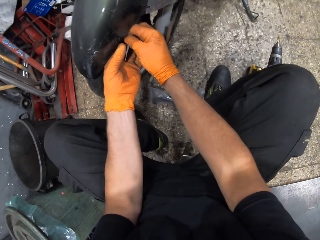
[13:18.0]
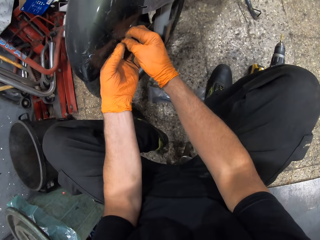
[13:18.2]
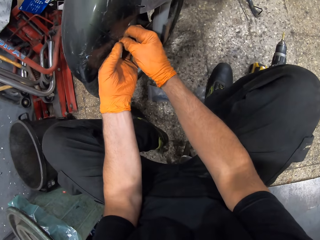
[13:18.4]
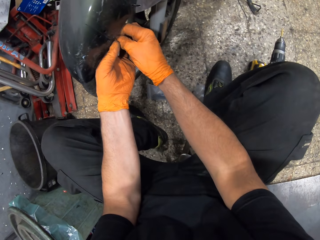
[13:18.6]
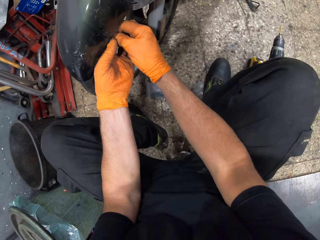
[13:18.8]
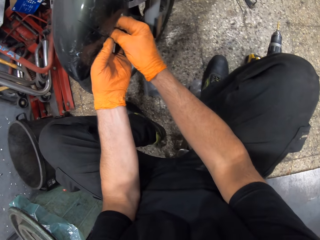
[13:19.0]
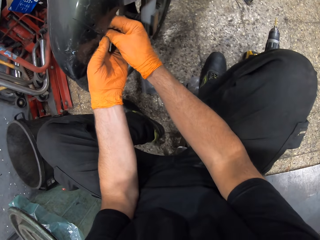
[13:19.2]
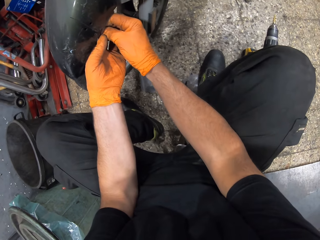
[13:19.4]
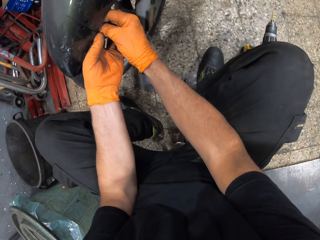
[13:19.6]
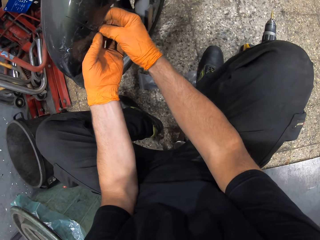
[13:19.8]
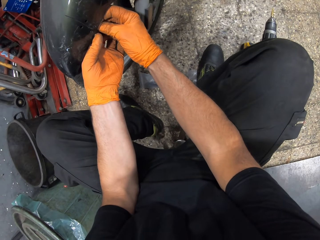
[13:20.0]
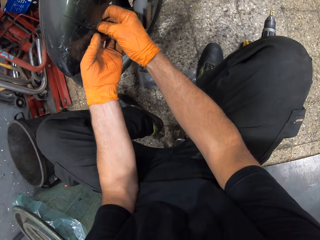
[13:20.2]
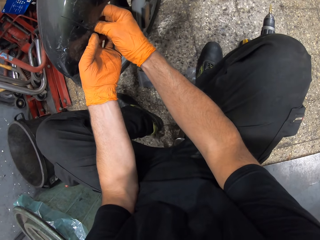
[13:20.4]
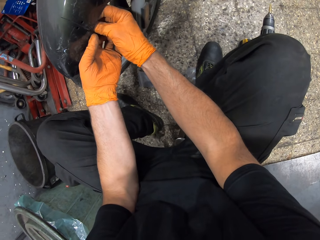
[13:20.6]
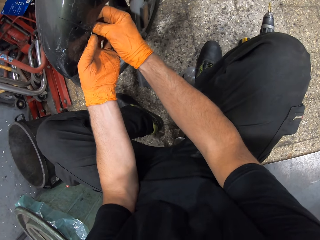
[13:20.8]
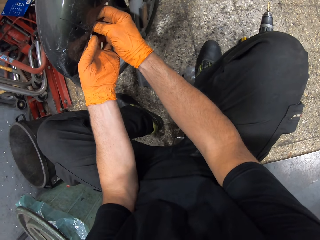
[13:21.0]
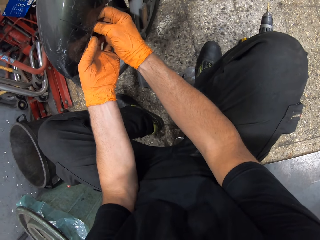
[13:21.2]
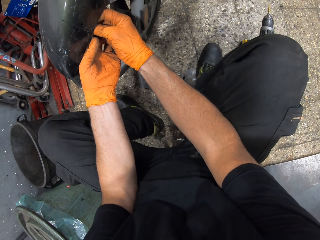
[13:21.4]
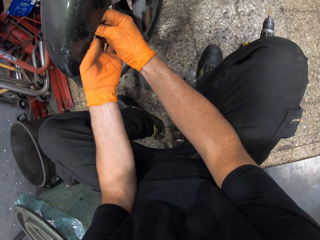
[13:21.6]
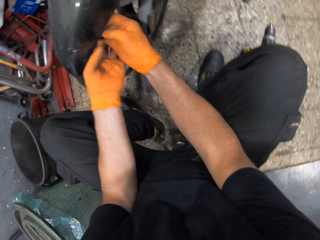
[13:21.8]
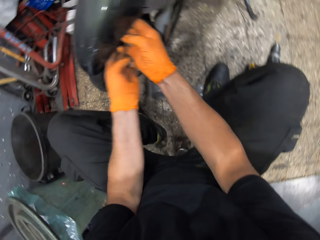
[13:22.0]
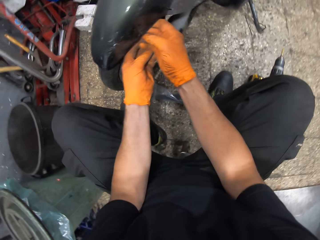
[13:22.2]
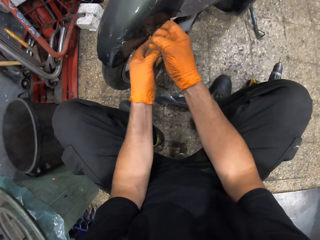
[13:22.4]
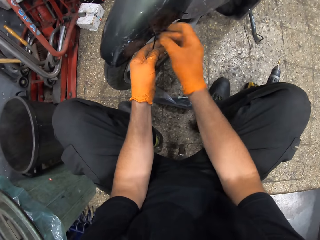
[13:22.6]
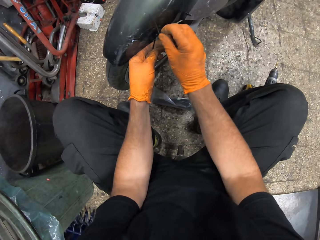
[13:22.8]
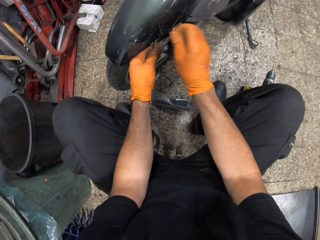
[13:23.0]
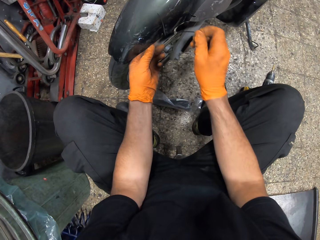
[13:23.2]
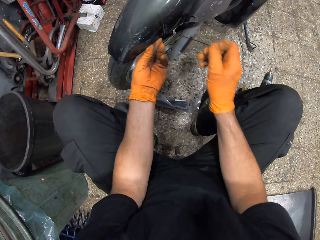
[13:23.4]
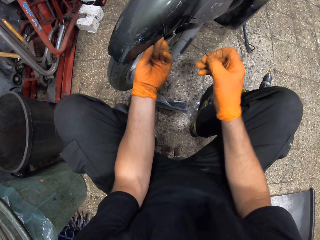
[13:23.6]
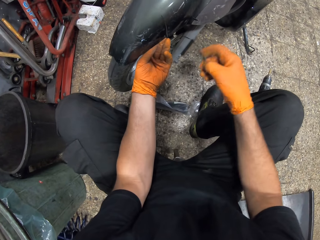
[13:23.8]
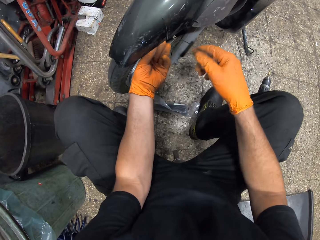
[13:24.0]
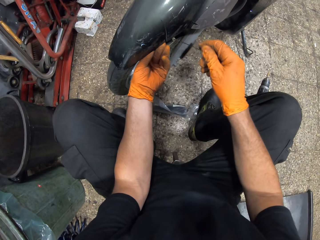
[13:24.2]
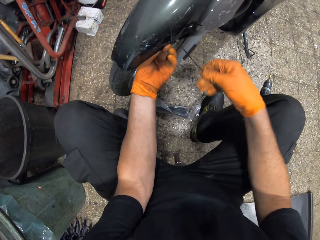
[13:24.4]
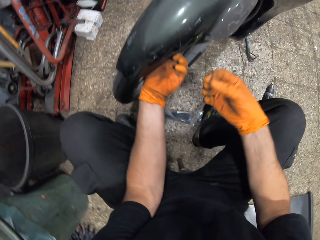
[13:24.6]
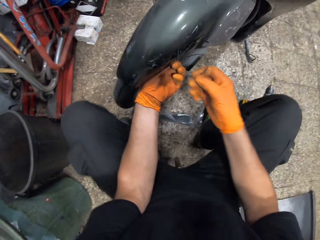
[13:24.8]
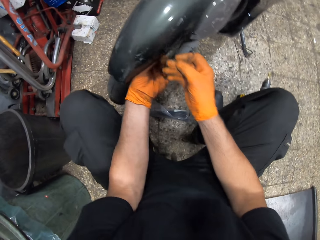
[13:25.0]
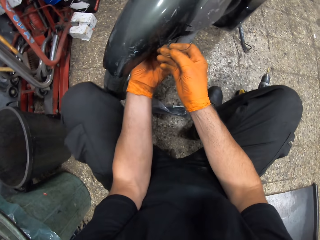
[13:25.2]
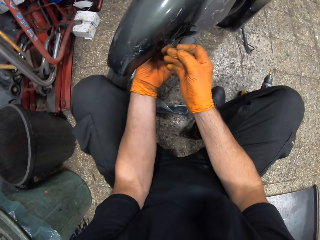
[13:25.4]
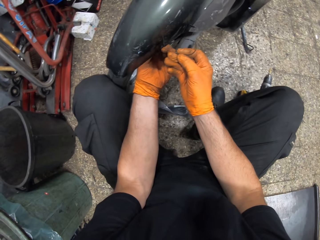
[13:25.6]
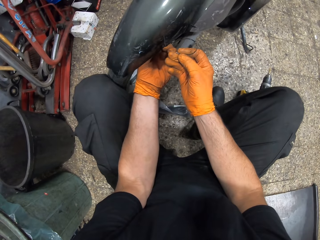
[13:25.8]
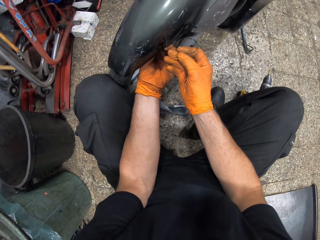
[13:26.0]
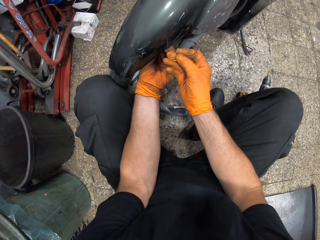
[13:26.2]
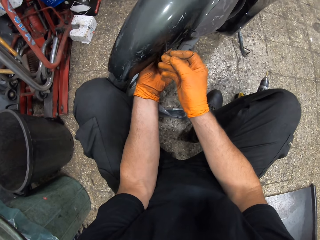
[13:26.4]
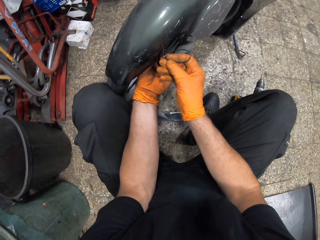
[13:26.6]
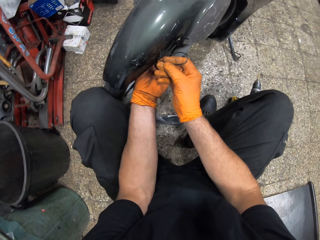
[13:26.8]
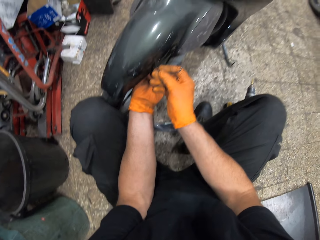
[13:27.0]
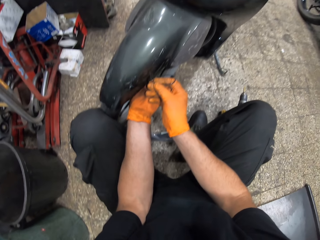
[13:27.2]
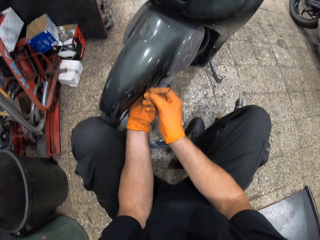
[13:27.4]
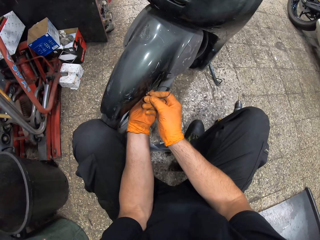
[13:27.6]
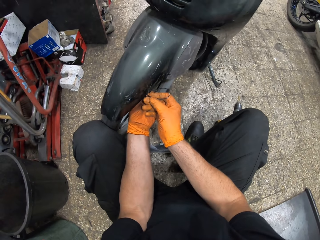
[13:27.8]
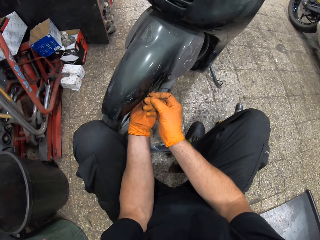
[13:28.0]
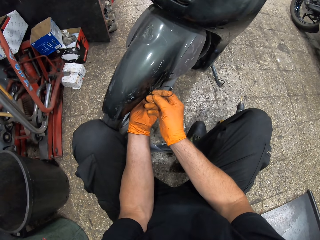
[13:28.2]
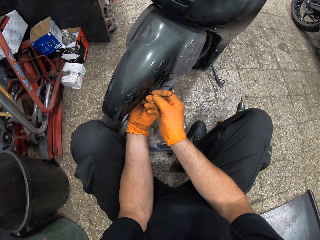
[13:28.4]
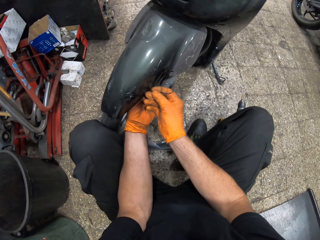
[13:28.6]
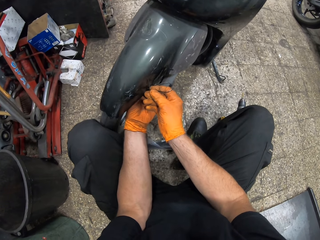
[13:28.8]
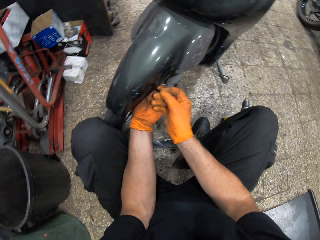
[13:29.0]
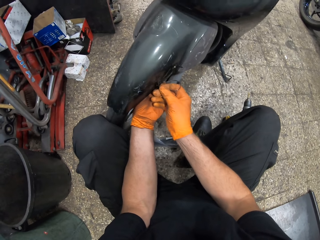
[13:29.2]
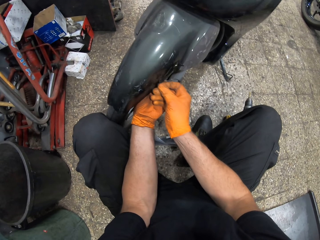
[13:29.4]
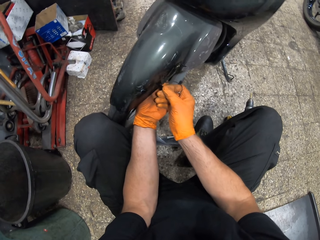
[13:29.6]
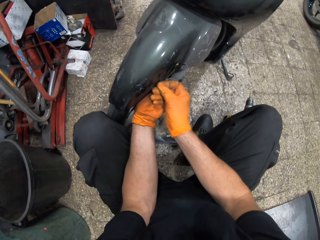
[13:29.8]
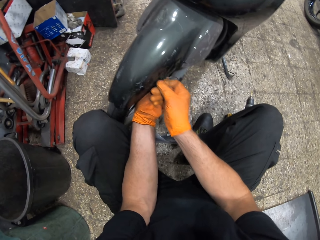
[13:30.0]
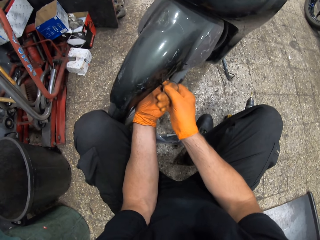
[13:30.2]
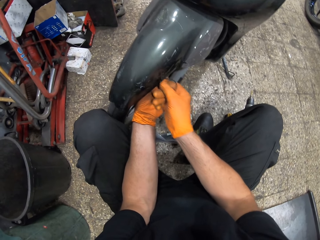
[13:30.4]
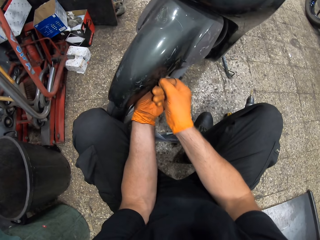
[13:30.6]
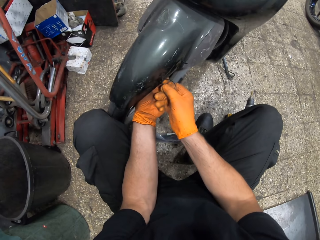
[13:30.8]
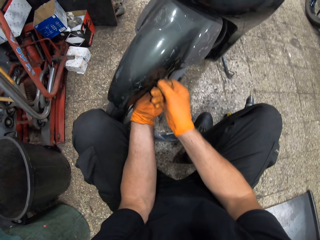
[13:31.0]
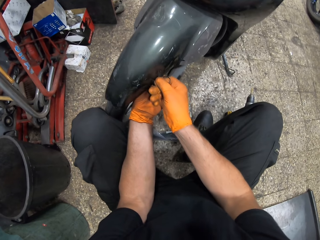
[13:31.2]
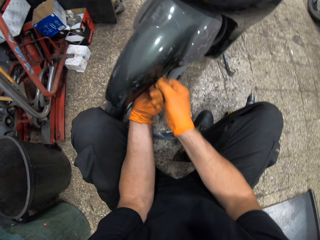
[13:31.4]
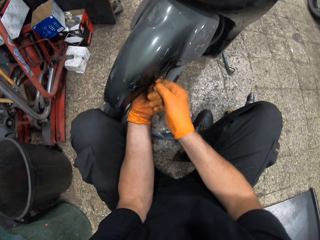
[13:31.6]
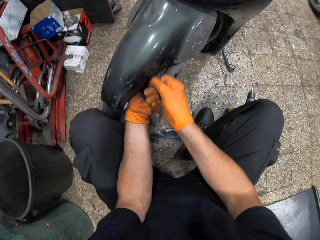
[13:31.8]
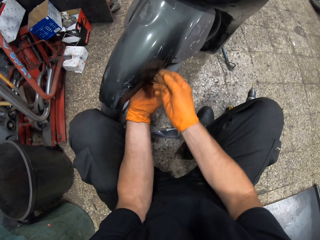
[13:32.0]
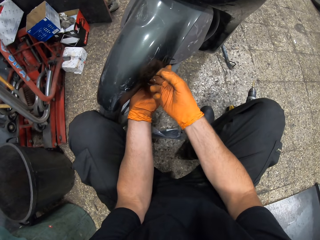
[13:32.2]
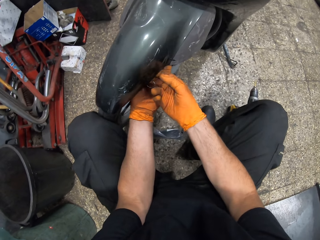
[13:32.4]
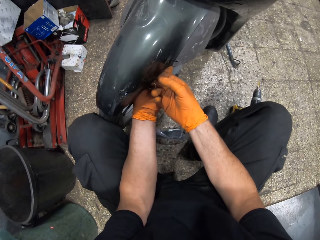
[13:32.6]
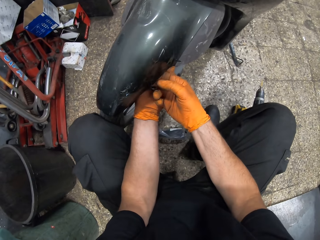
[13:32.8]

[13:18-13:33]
The camera wearer puts the zip tie through the holes. He passes the cable tie through the hole. He pulls the cable tie with his right hand. He passes the cable tie through the hole.

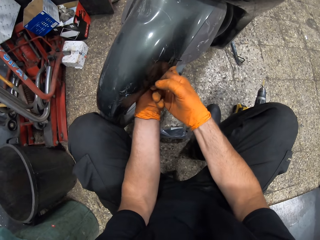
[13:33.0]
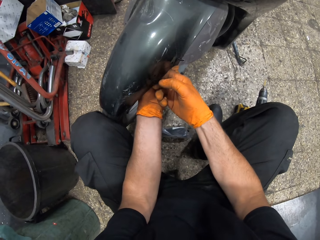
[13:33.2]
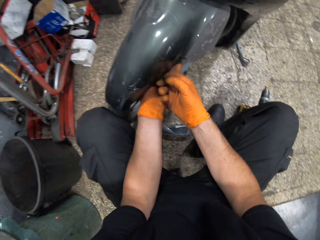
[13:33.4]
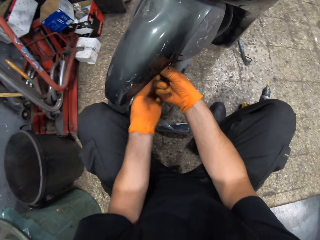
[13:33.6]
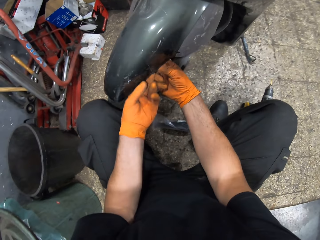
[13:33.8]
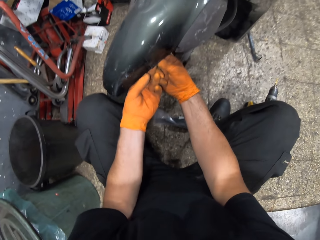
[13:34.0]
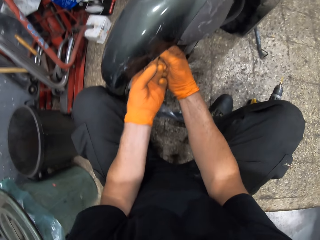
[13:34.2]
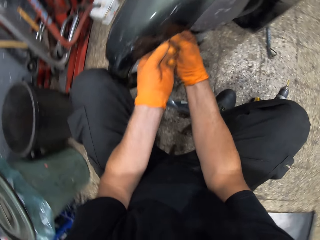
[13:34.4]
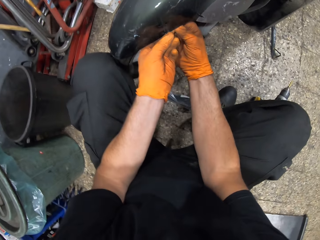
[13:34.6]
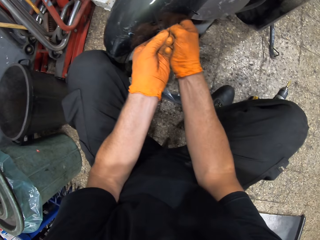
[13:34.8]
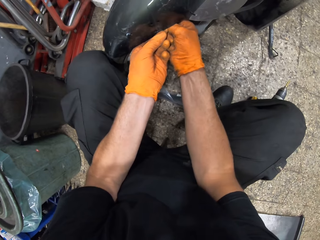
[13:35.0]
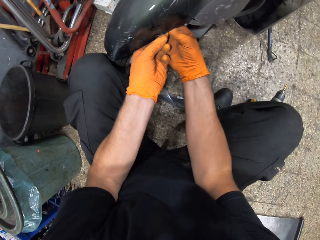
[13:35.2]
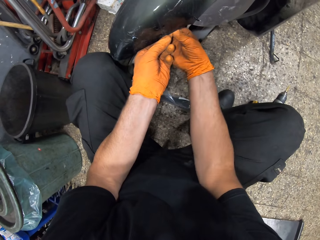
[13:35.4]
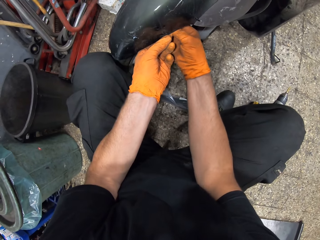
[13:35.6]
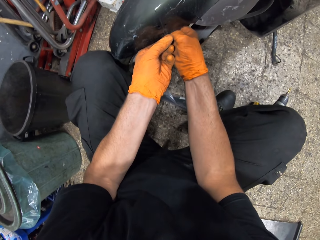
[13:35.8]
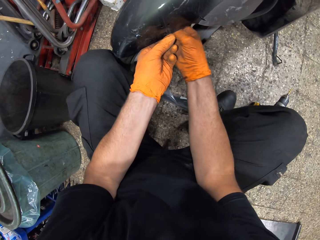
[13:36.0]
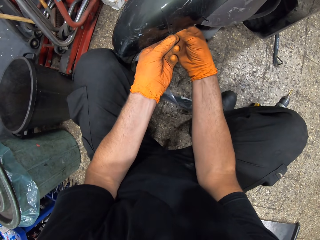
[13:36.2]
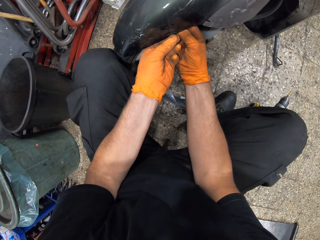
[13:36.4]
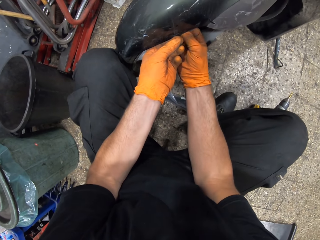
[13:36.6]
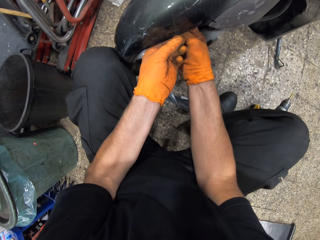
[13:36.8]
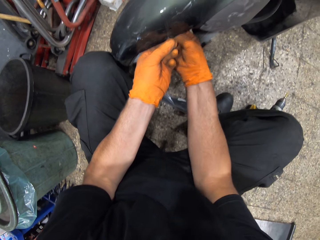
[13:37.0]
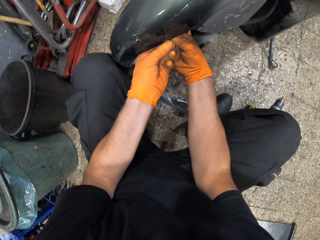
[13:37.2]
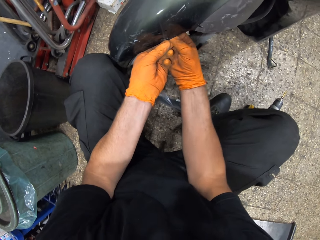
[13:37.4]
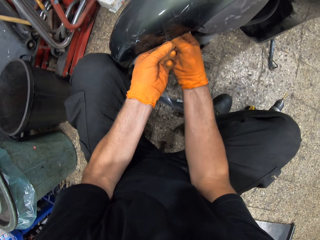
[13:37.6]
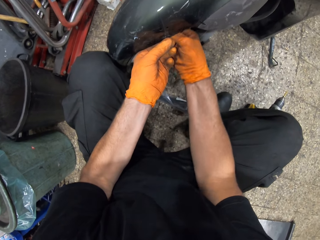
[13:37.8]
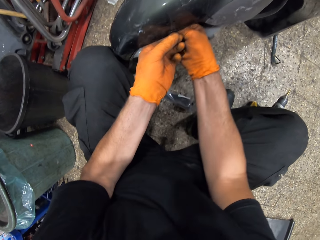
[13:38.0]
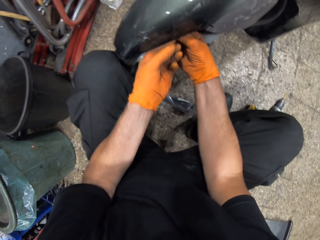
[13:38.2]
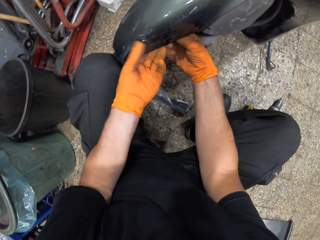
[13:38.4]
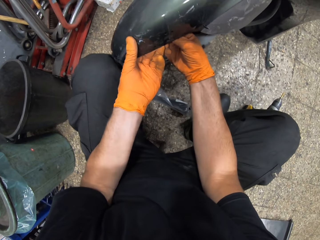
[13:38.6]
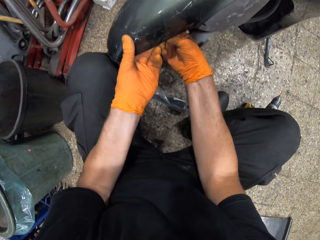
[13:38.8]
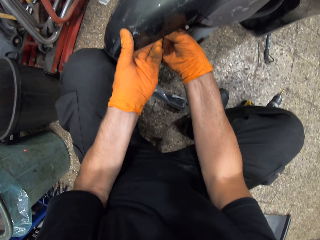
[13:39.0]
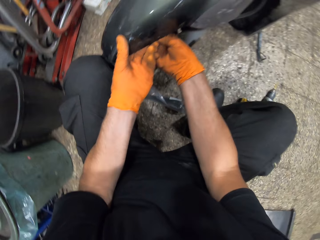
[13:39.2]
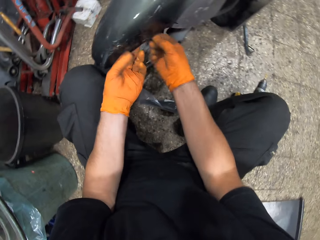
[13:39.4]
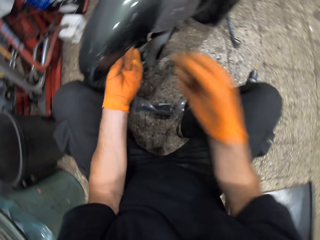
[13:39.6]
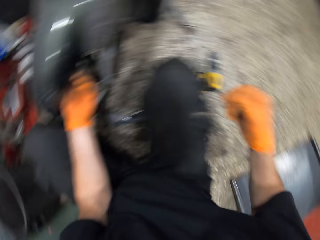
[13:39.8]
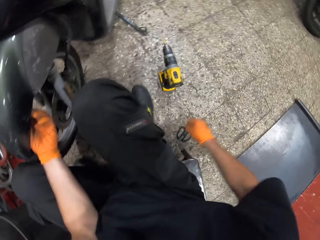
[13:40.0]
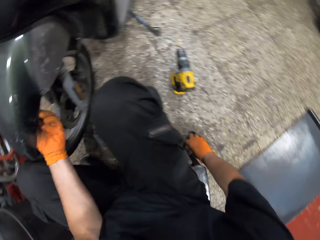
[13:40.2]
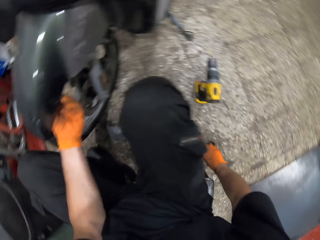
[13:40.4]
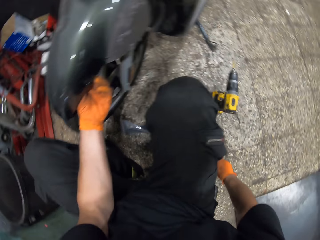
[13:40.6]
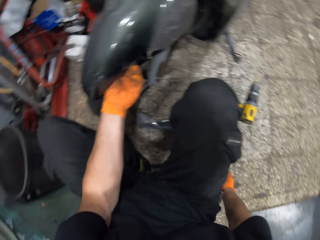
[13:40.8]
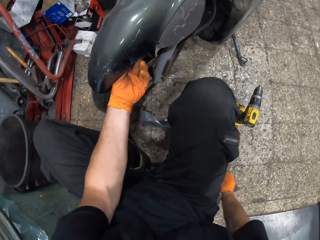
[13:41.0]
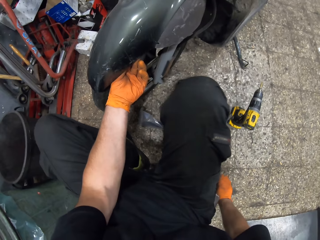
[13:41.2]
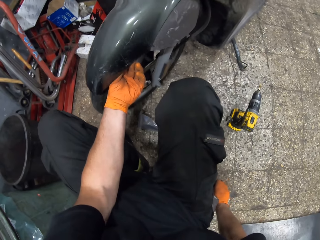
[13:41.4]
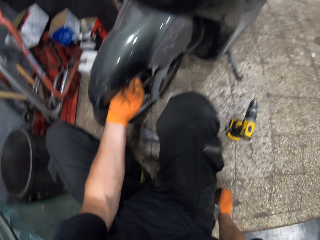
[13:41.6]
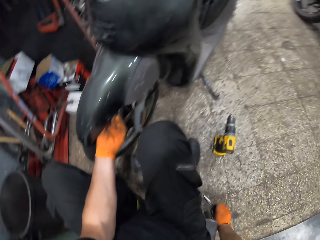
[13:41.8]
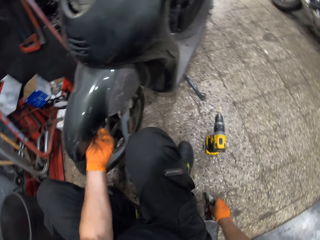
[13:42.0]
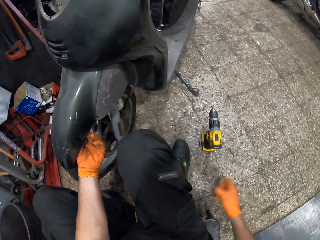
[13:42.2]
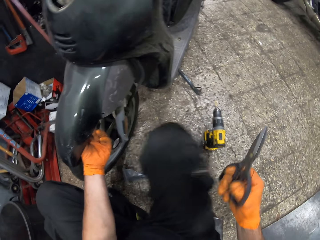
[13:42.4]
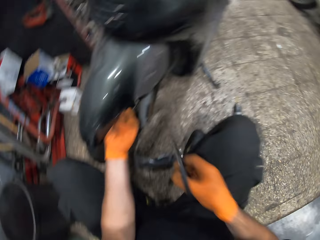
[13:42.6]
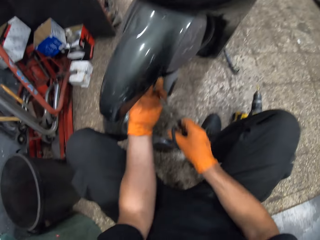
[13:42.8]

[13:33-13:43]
The camera wearer holds the bike's mudguard with his left hand. He picks up the pair of scissors from the ground.
